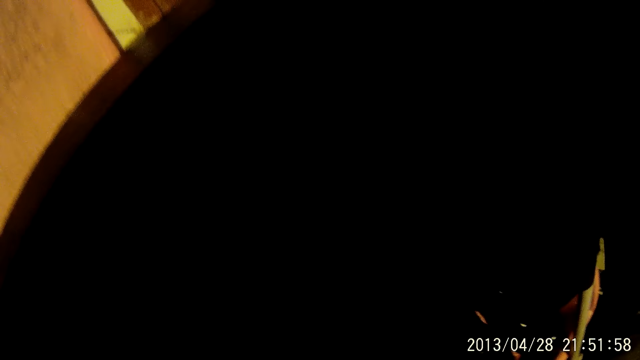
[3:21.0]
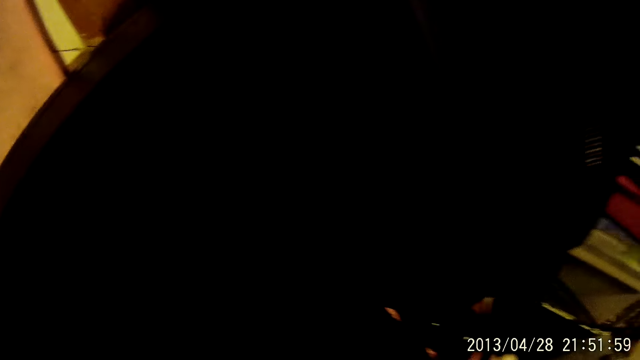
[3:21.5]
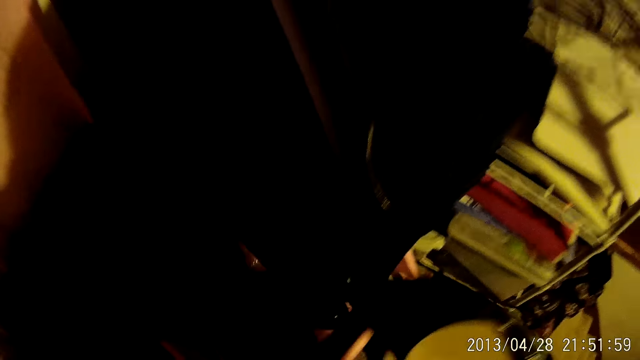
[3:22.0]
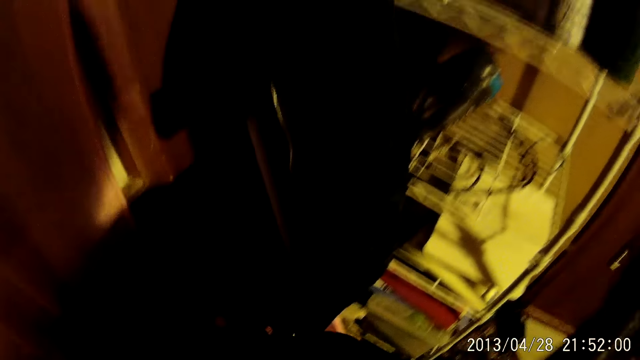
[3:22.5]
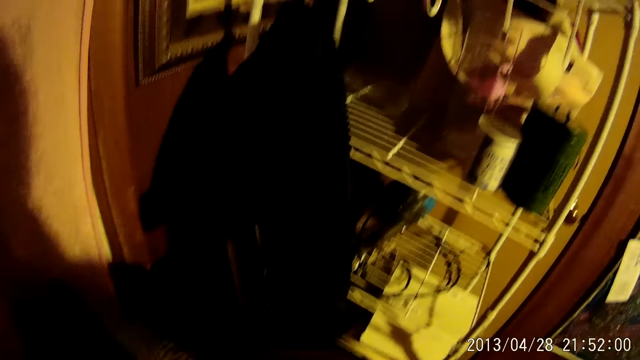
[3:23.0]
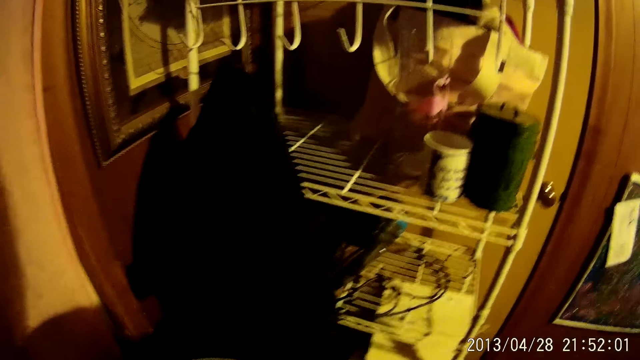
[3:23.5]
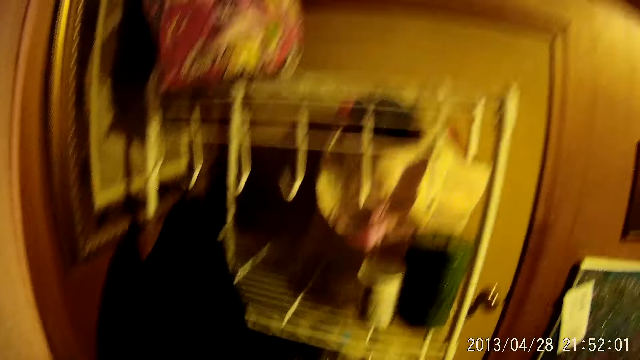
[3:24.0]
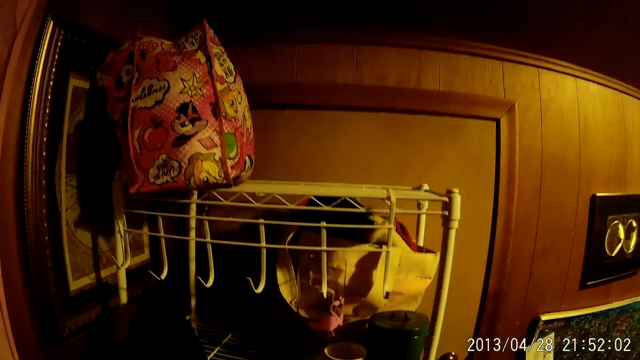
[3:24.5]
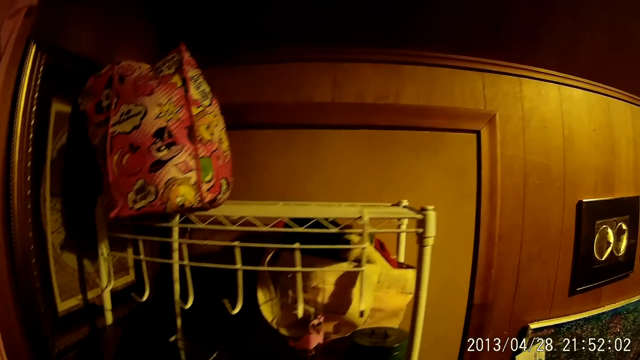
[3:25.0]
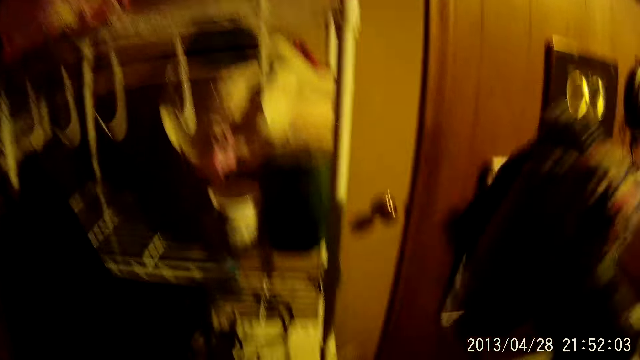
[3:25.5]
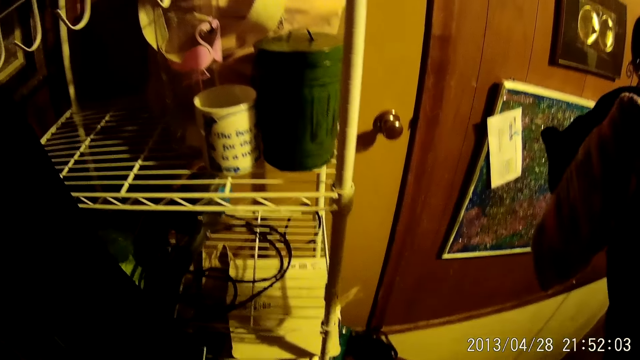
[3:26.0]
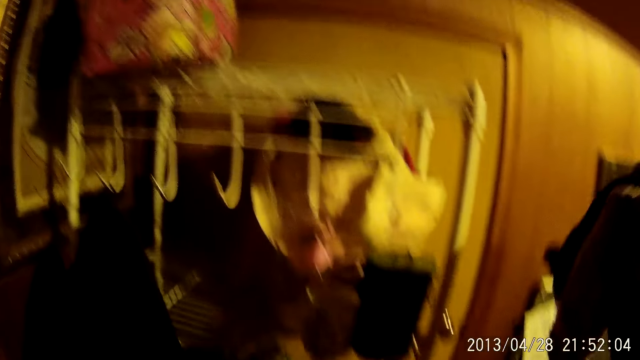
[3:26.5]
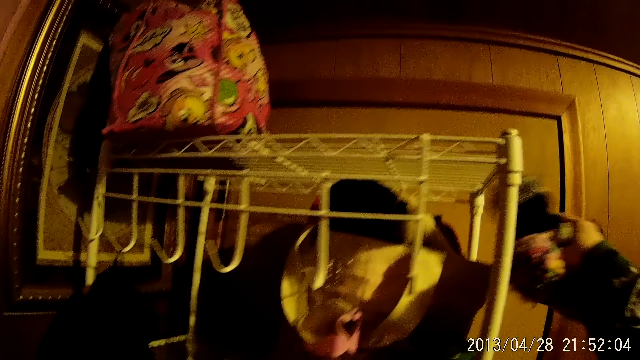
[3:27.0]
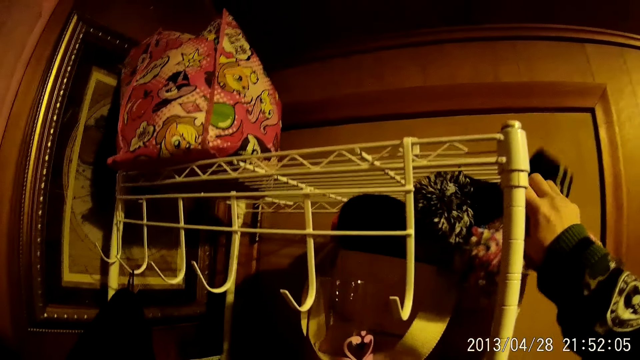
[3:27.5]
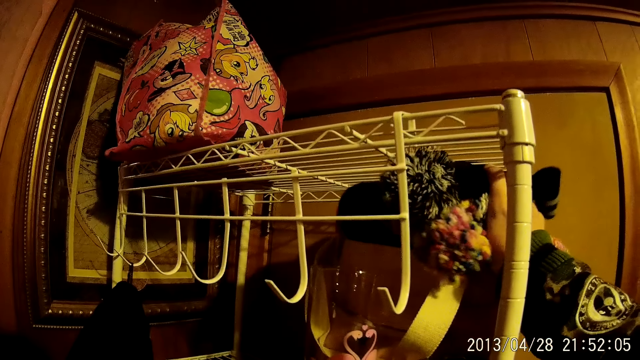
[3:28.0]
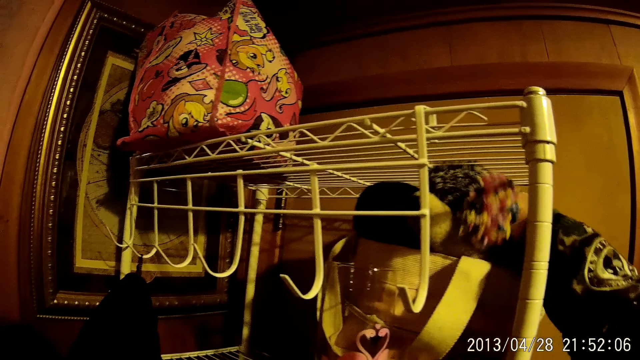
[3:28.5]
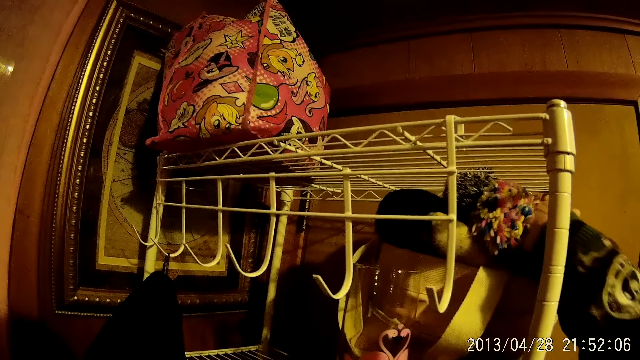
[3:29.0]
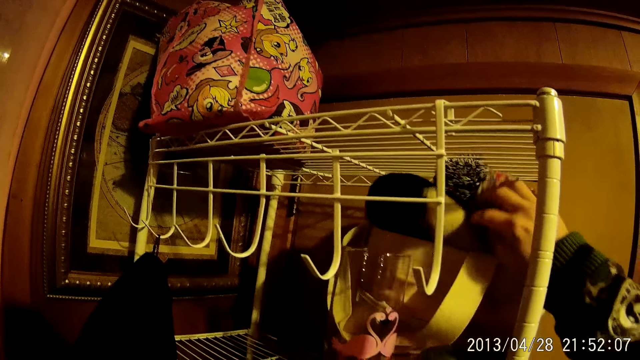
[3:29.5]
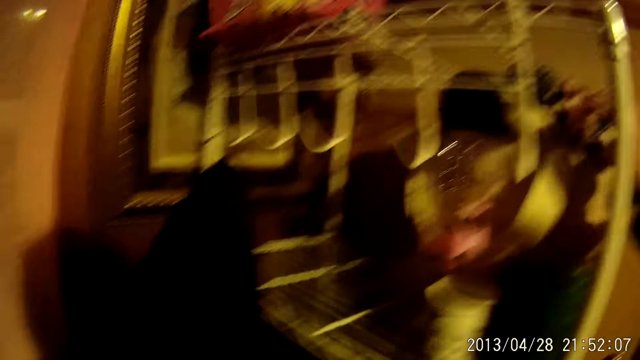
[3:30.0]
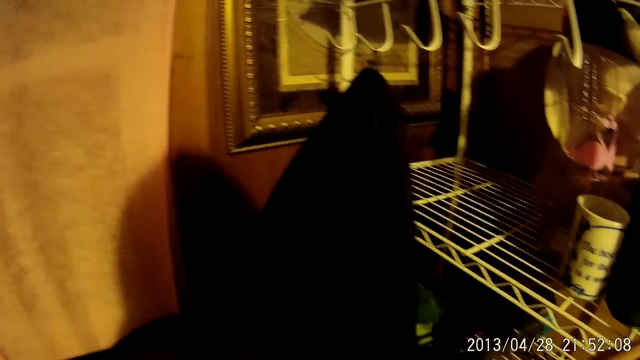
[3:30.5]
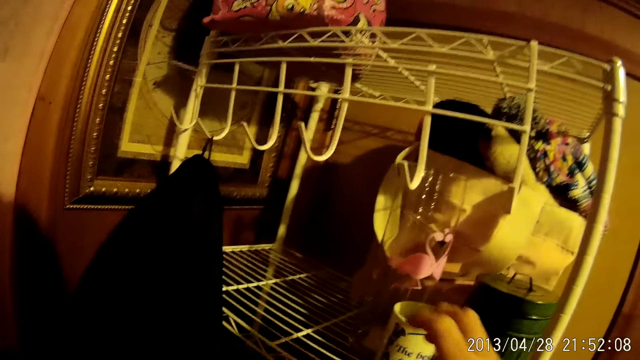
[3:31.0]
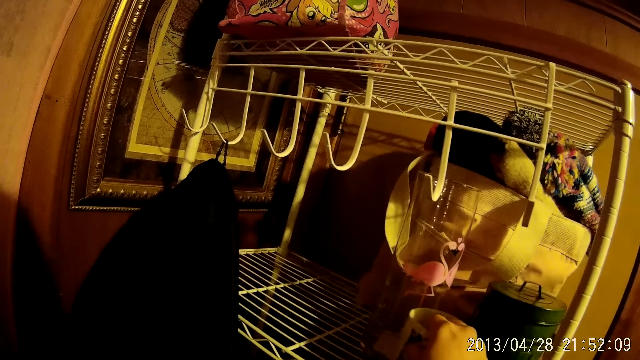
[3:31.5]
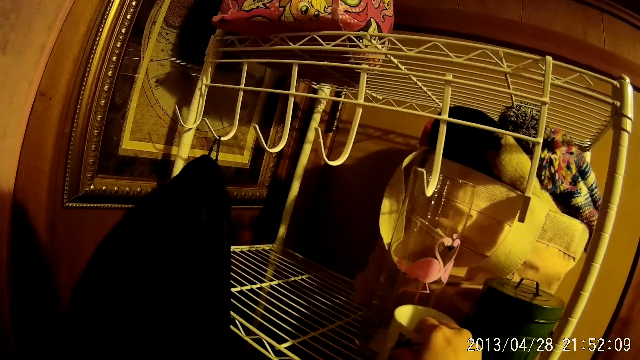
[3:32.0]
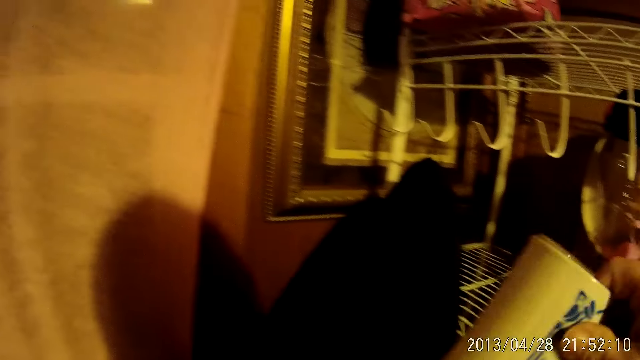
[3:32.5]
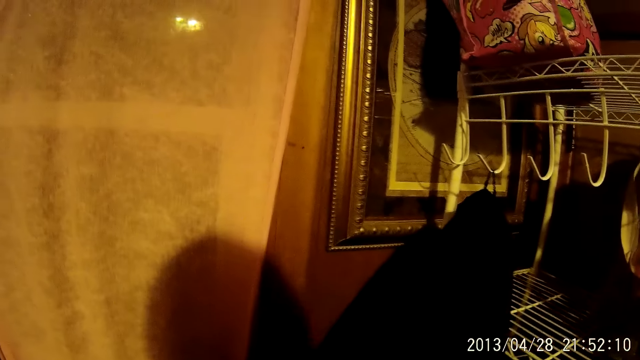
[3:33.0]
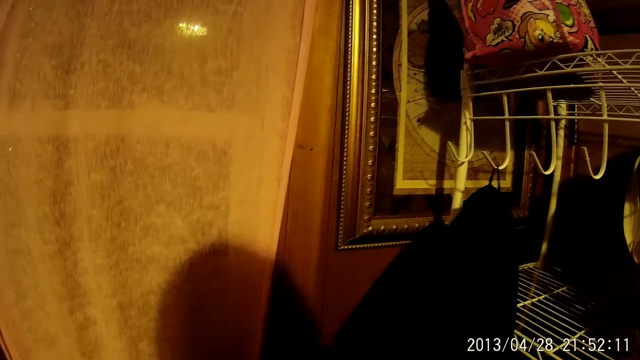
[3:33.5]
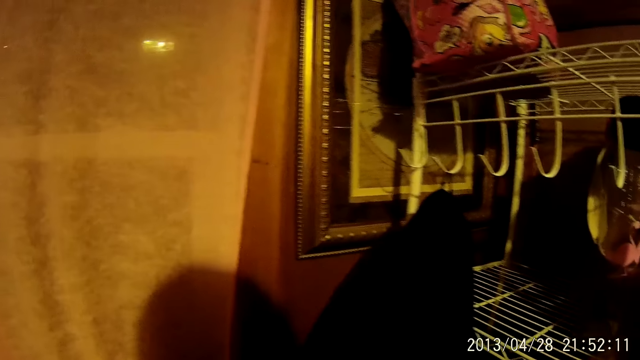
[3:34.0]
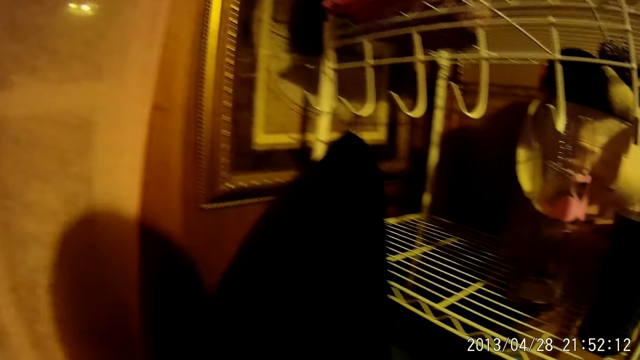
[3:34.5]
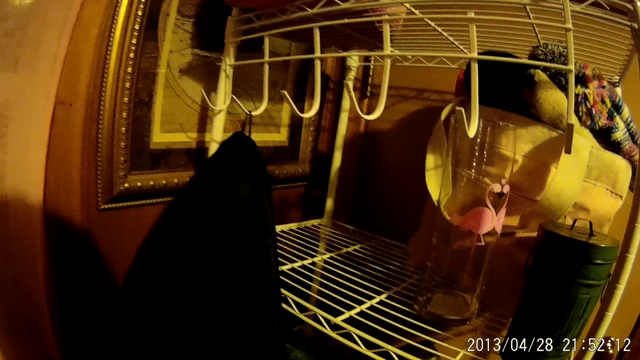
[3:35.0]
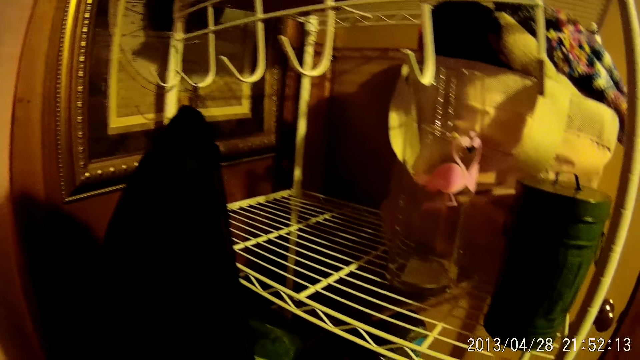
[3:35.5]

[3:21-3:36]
The camera wearer moves. They put clothes on the shelf. They place a scarf on the bag. They pick up a cup from the stand.

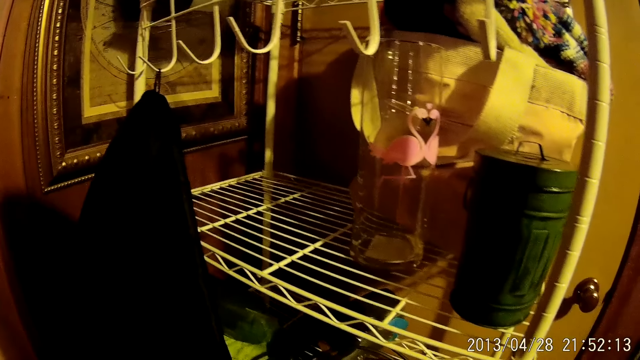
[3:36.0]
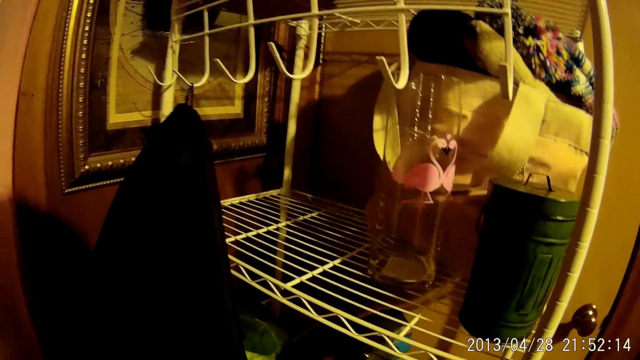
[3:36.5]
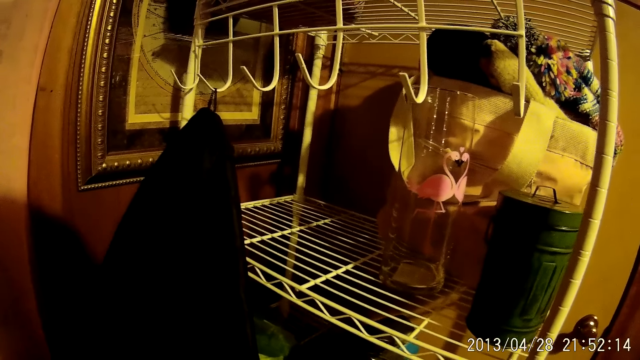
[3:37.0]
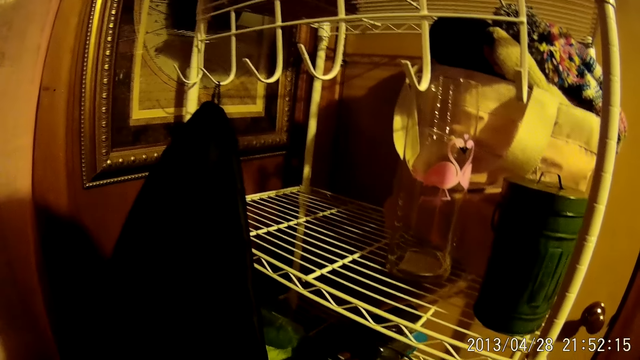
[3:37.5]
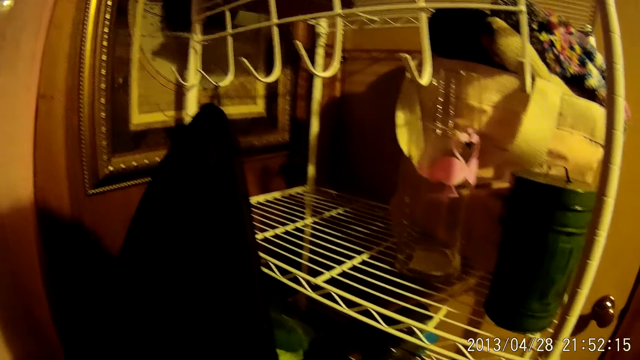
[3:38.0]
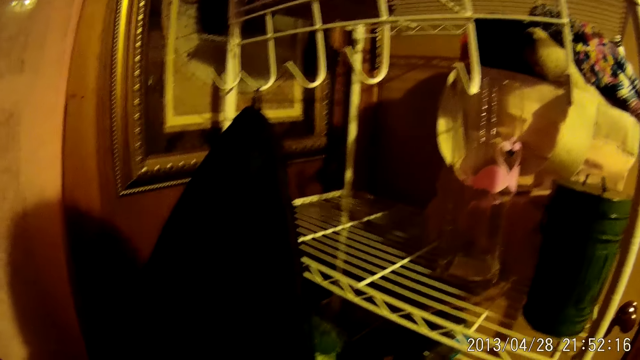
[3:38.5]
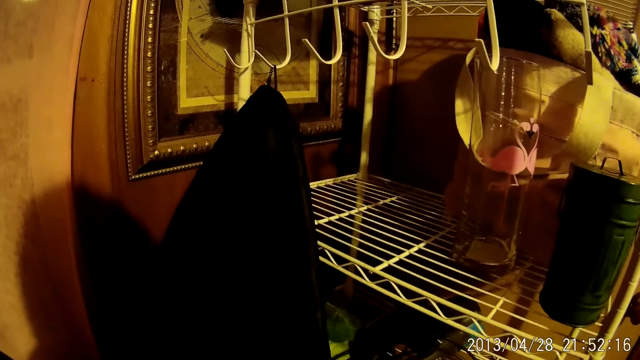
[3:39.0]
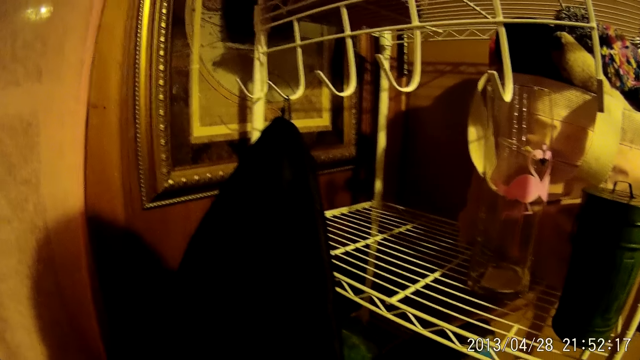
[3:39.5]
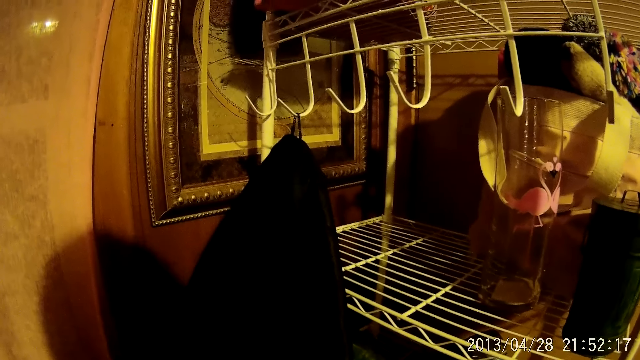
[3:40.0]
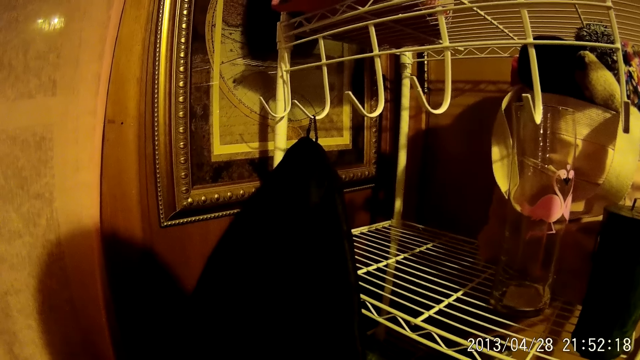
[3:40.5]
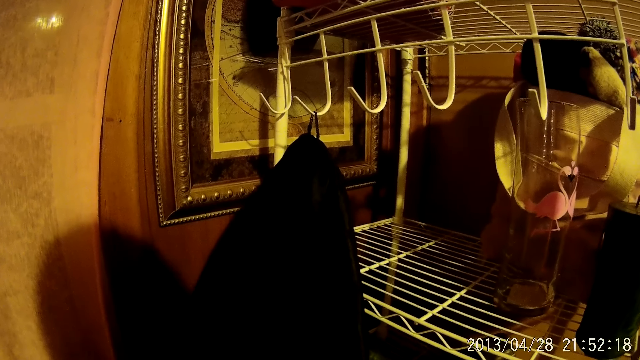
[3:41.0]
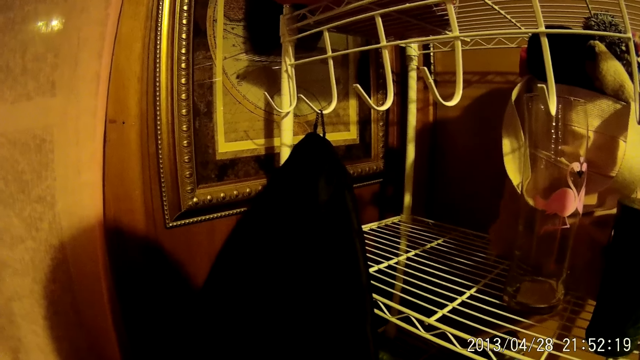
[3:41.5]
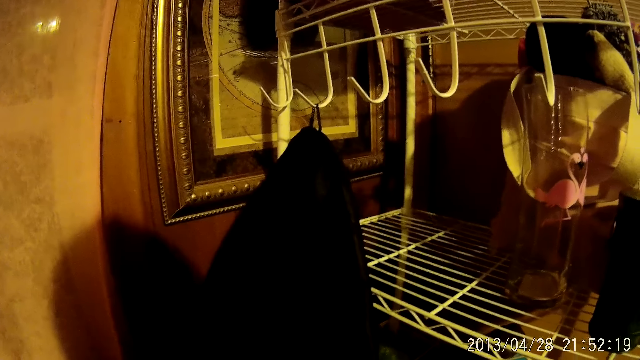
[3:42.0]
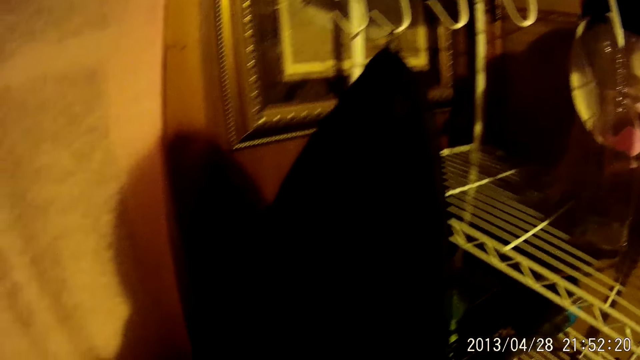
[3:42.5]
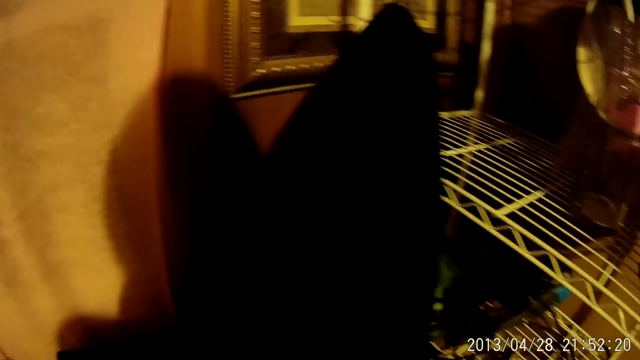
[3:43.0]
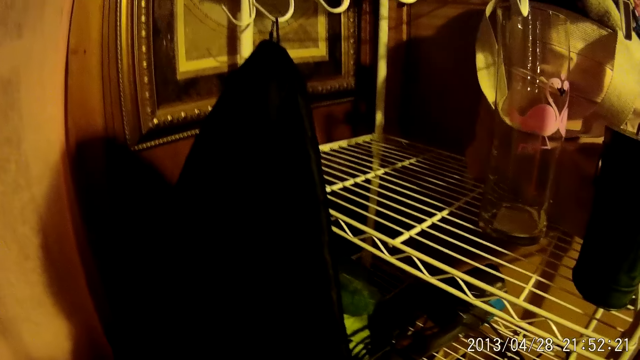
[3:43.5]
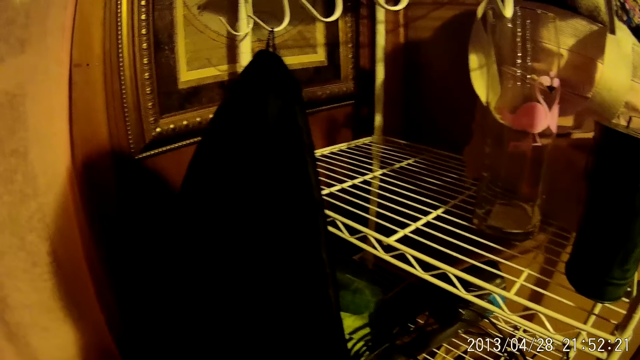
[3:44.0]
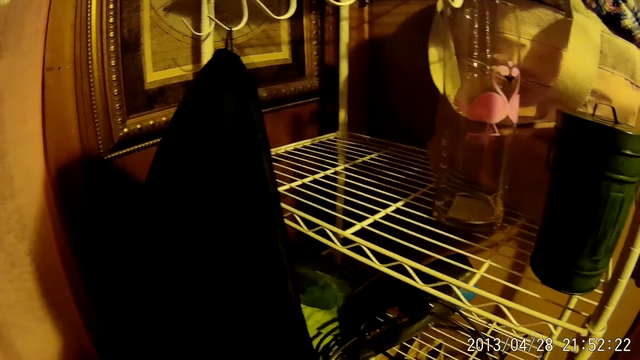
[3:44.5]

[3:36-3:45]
The camera wearer stares at the suitcase.
